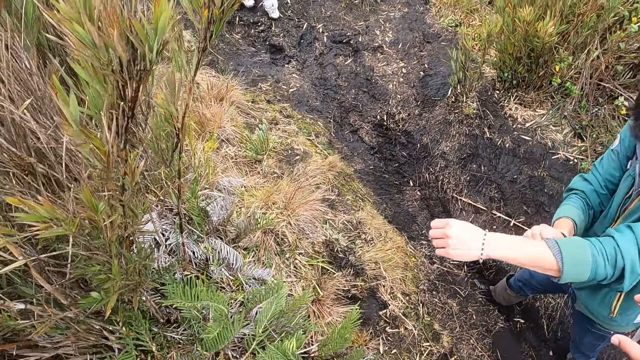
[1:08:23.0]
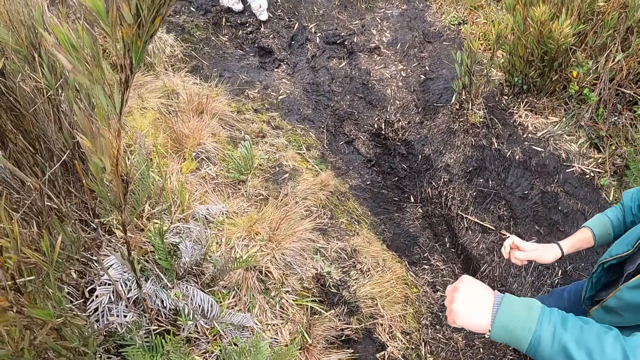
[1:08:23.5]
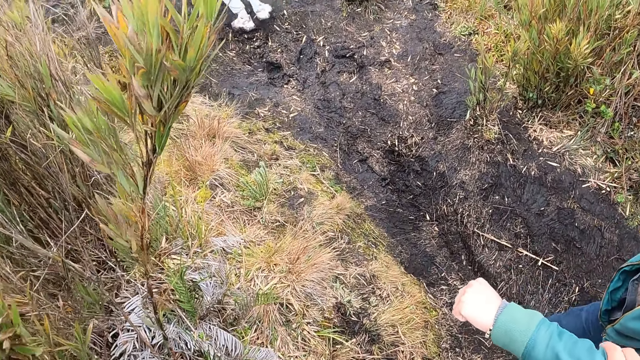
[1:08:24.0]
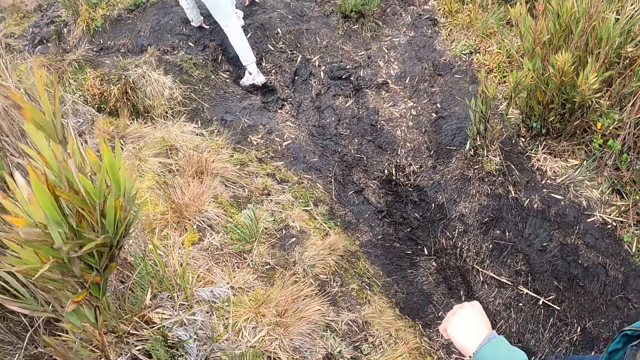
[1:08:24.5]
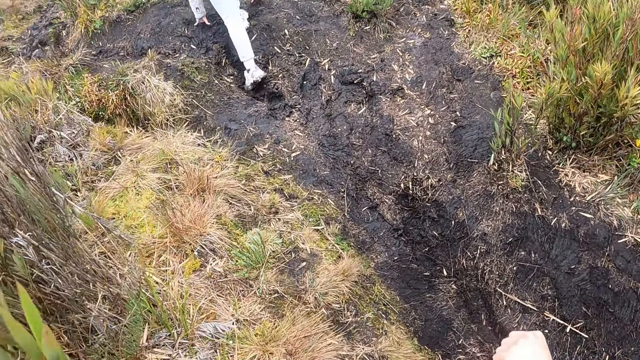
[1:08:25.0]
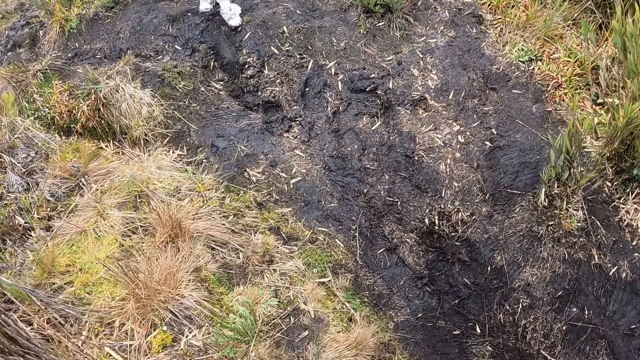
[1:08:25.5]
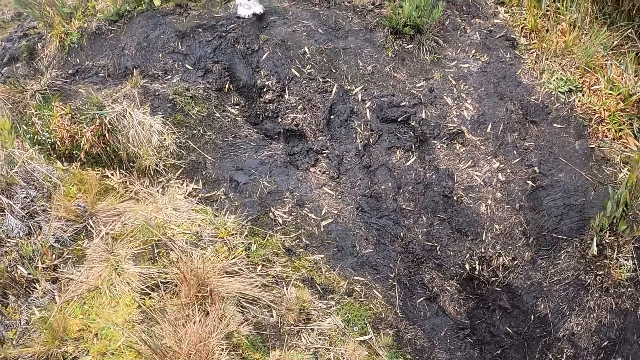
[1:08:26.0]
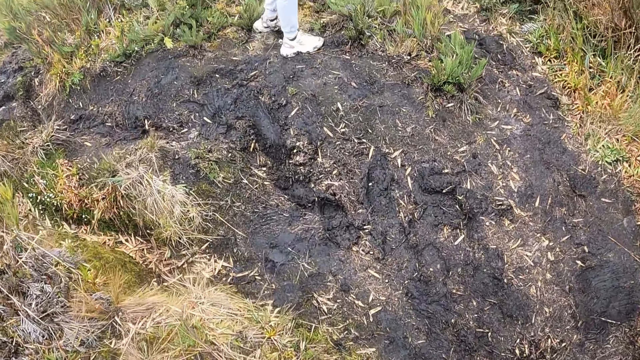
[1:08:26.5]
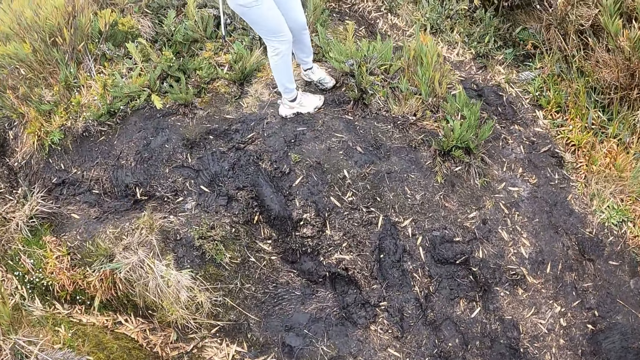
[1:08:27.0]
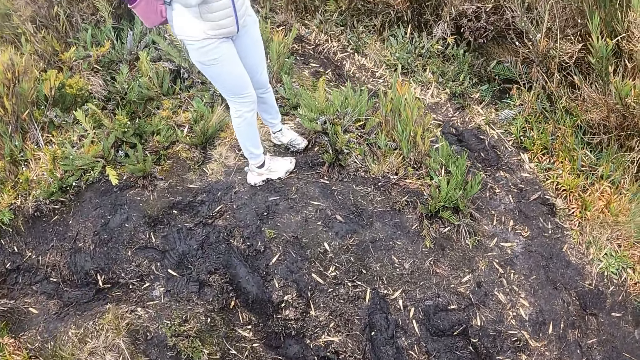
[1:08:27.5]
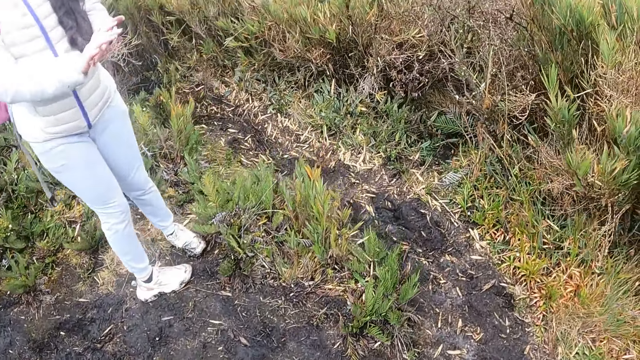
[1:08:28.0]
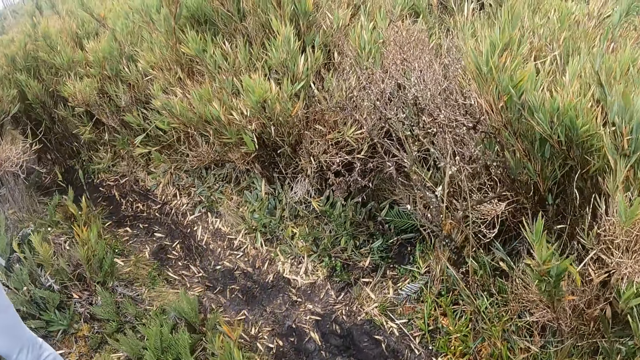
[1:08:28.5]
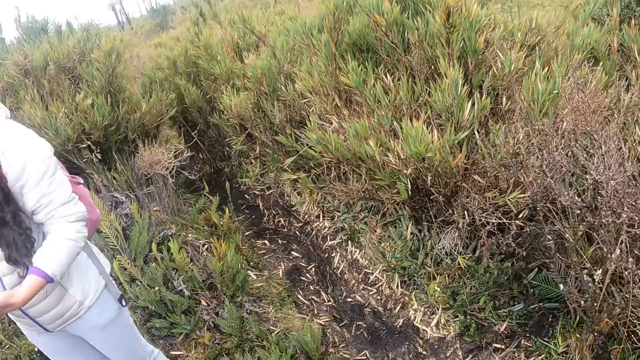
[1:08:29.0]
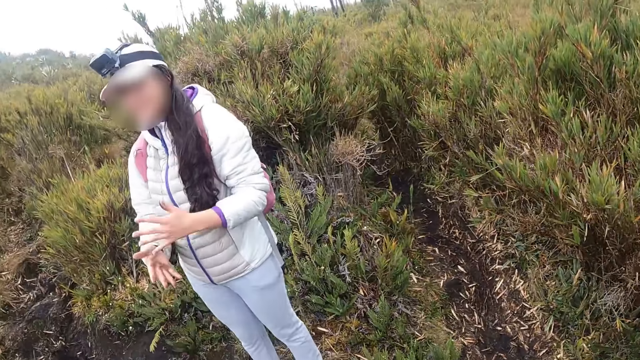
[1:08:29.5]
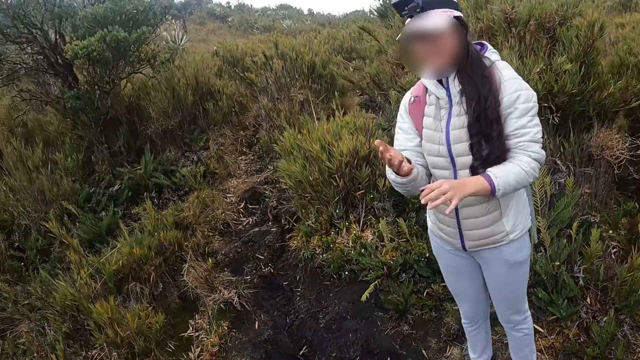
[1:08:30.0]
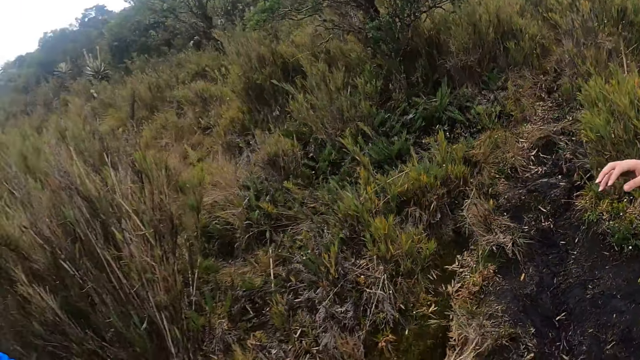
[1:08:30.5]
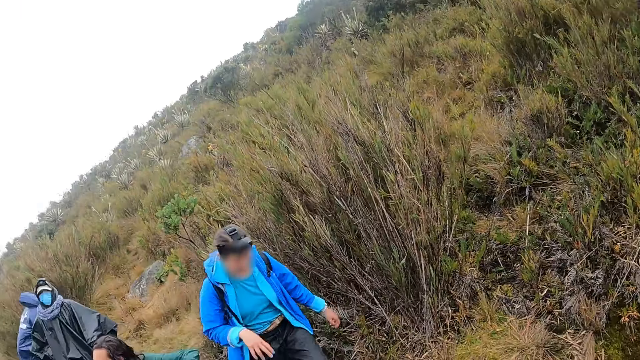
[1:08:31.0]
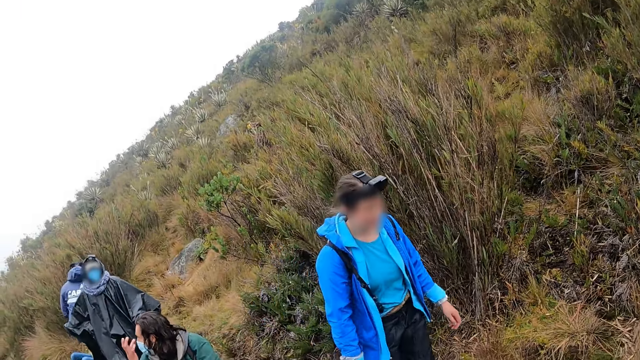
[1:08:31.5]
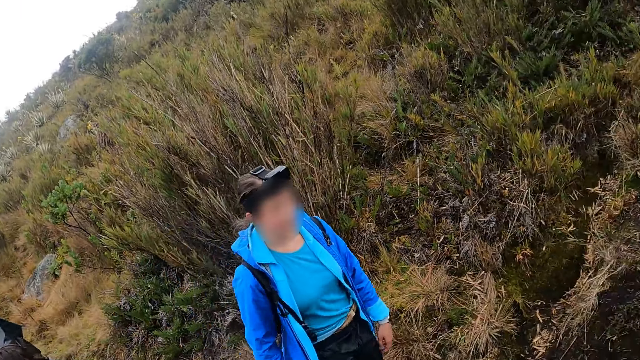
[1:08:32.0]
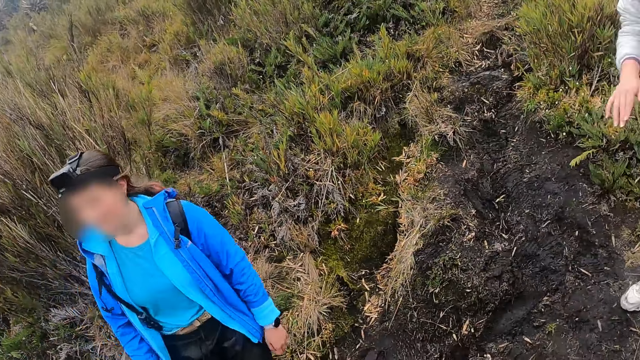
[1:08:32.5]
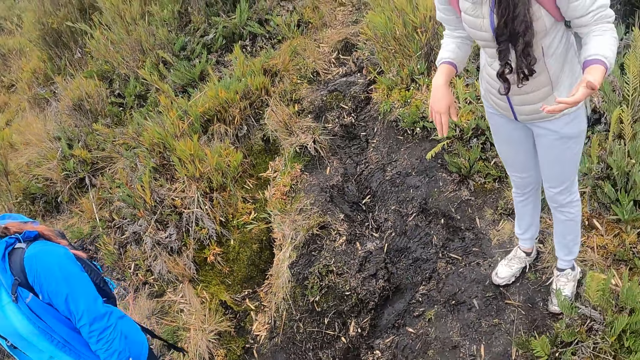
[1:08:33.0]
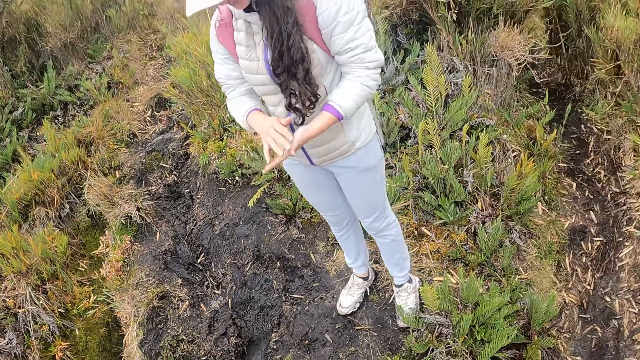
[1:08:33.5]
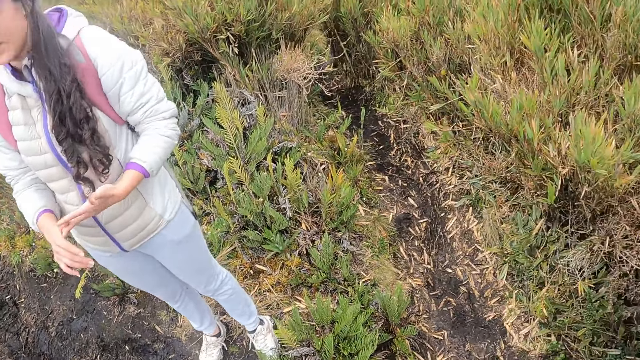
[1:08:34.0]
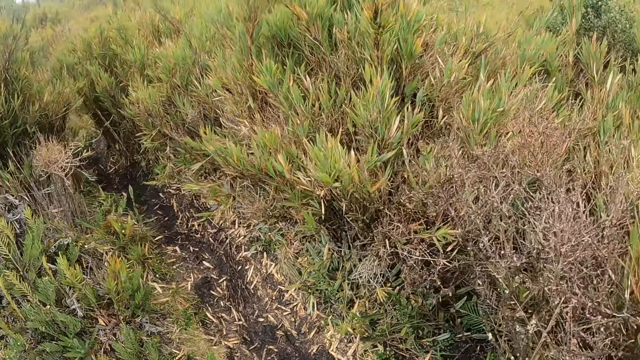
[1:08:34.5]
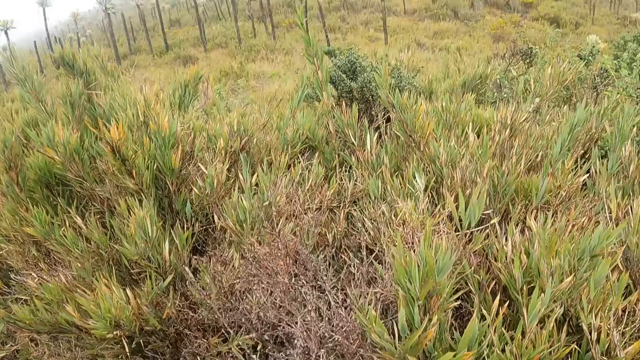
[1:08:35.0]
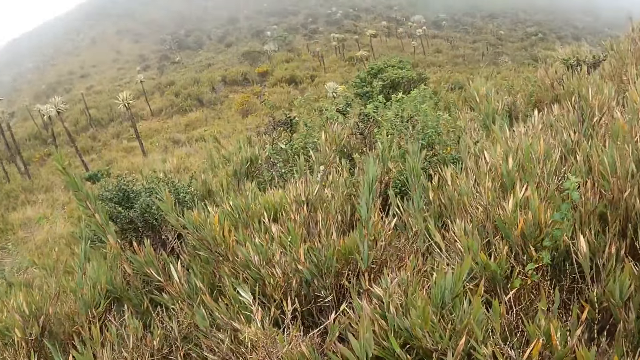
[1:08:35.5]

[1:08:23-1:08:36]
The man pulls his left sleeve with his right hand. The camera wearer holds the man's left arm with her right hand. The woman fell on the ground with both hands. The camera wearer walks. The woman stops walking in the bushy hill. The woman cleans both hands against each other. The camera wearer stops walking in the bushy hill. Another woman walks through the bushy hill. The camera wearer looks around.

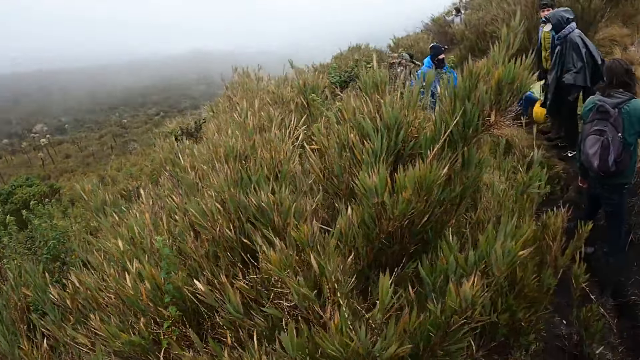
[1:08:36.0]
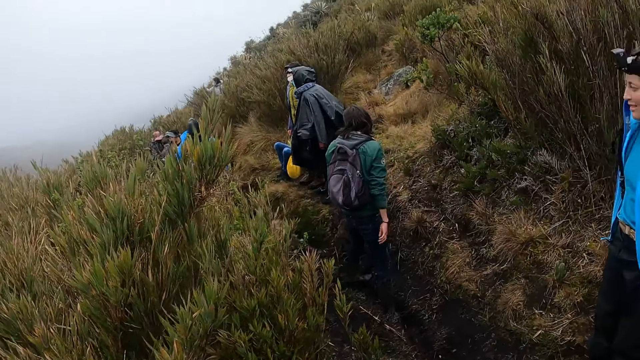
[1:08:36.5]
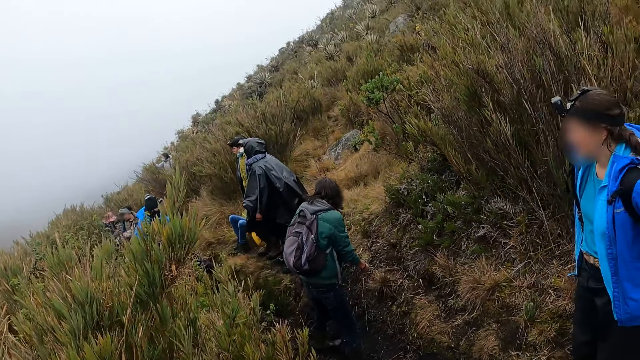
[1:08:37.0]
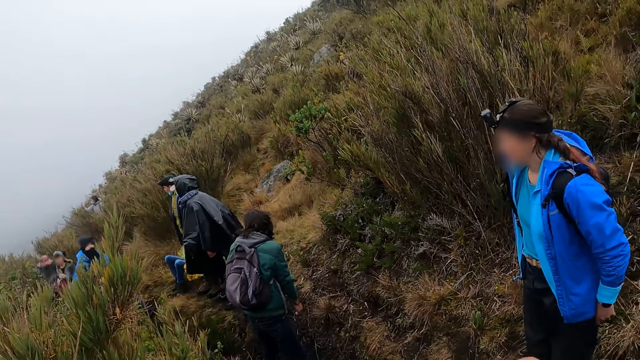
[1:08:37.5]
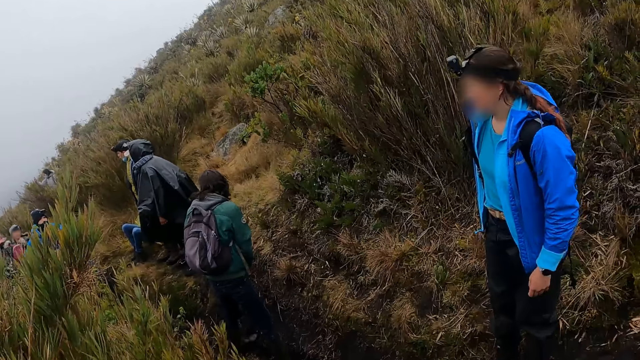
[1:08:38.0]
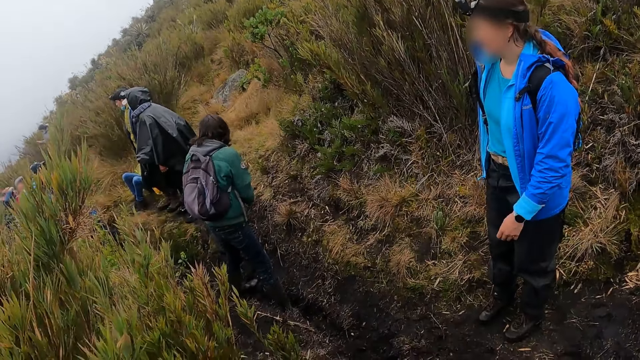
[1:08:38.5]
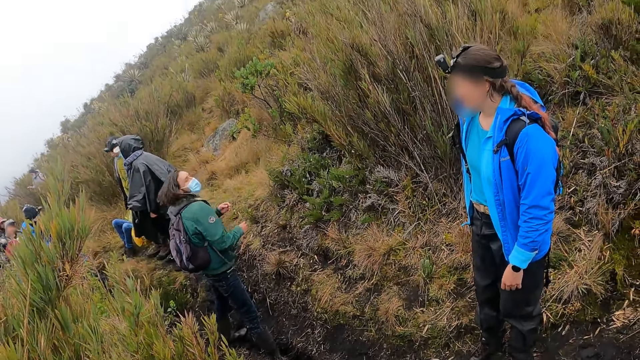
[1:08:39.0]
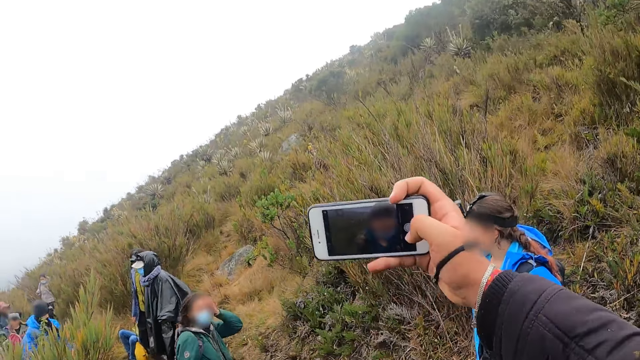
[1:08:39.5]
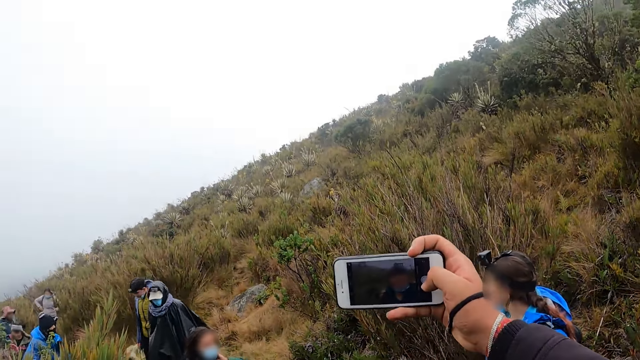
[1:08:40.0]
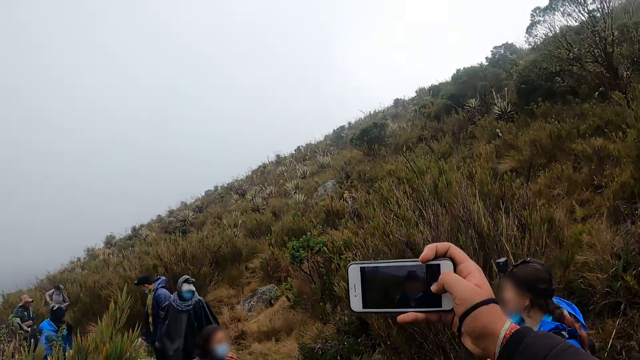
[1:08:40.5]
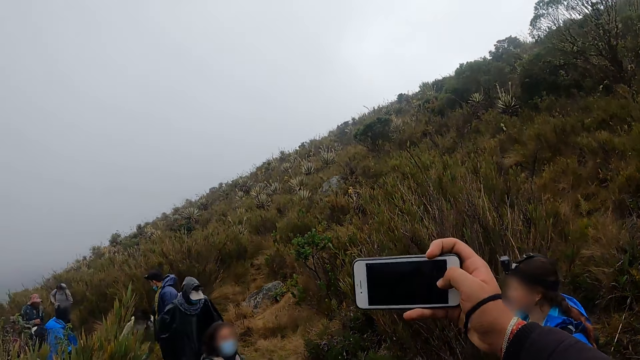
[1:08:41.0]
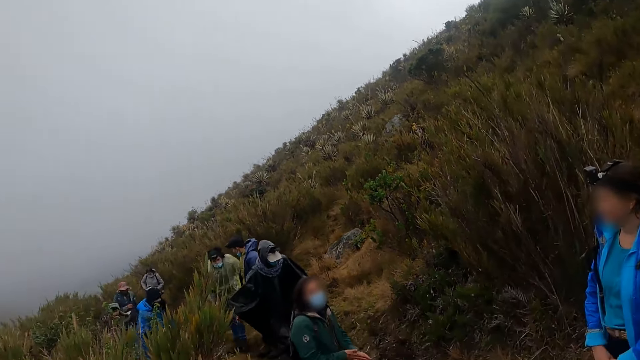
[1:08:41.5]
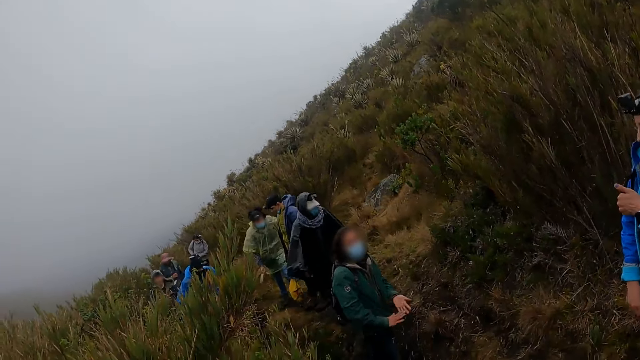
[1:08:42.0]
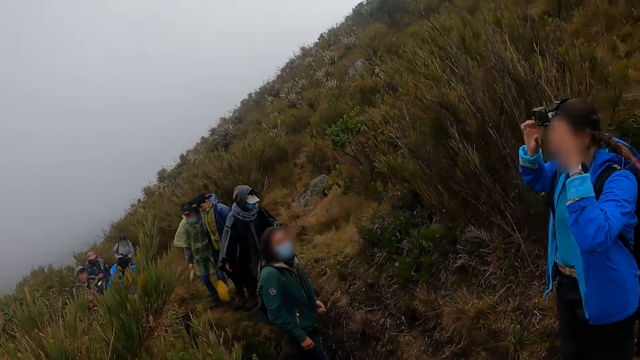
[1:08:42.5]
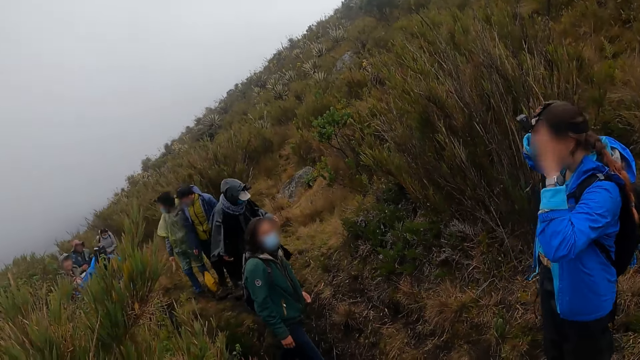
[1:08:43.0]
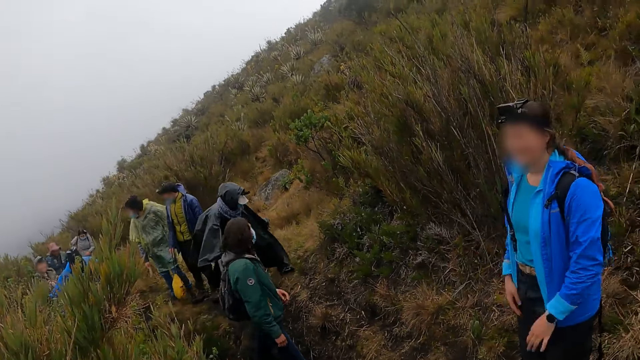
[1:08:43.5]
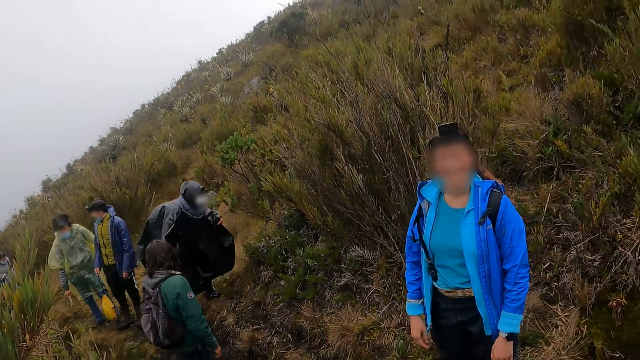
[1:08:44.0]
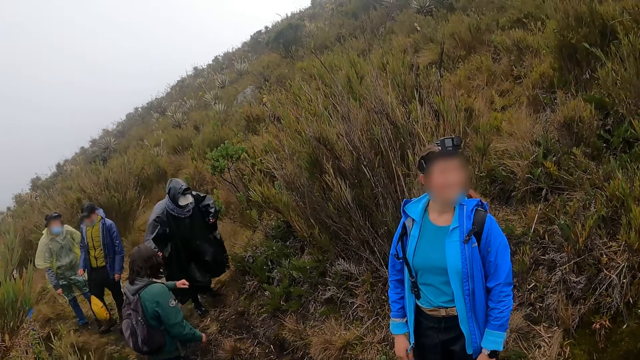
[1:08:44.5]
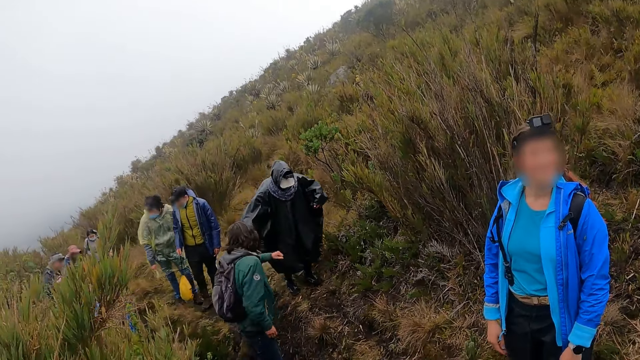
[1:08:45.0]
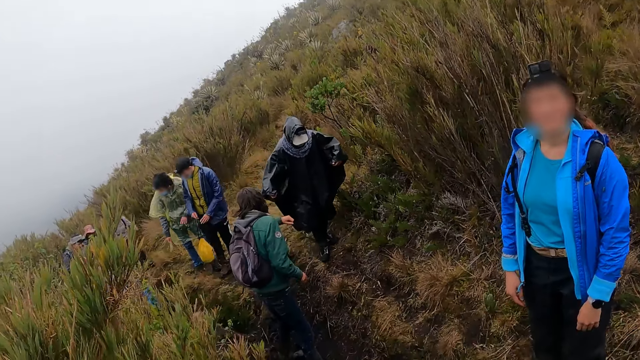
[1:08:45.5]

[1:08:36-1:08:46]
The camera wearer snaps a picture with the phone in her right hand. The man stretches his left hand at another man.
